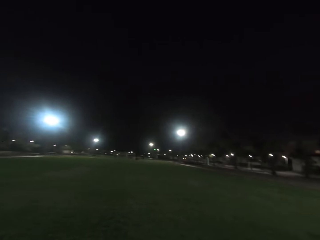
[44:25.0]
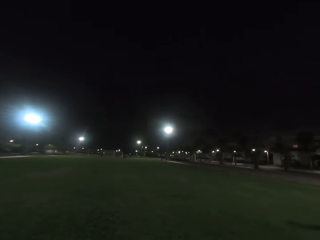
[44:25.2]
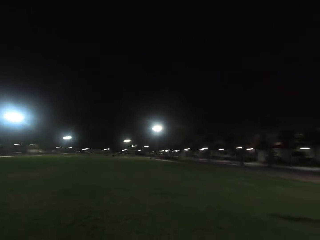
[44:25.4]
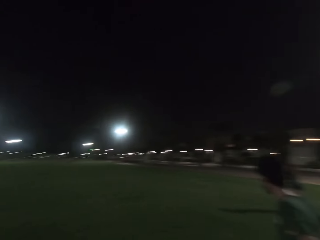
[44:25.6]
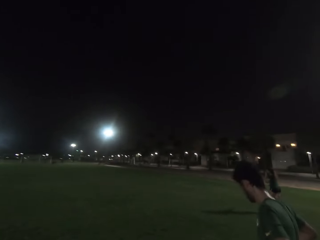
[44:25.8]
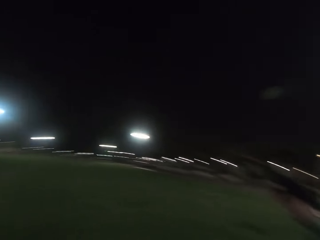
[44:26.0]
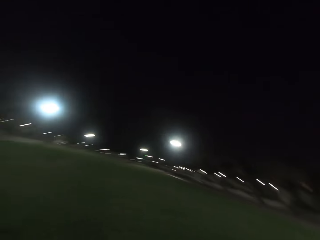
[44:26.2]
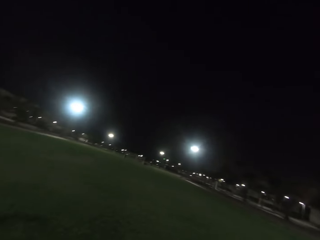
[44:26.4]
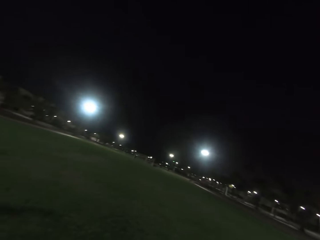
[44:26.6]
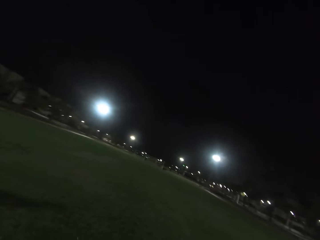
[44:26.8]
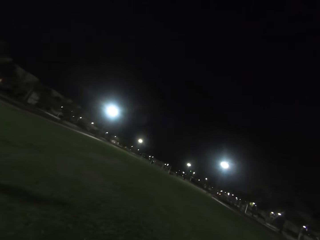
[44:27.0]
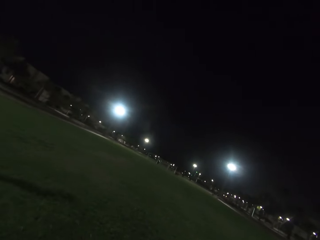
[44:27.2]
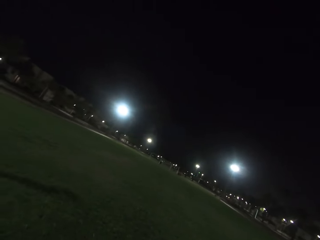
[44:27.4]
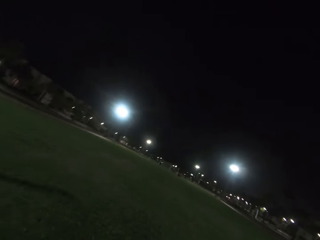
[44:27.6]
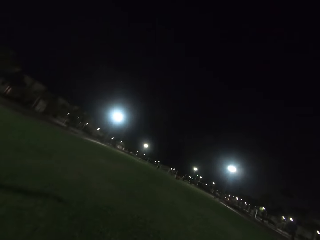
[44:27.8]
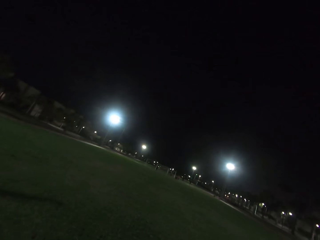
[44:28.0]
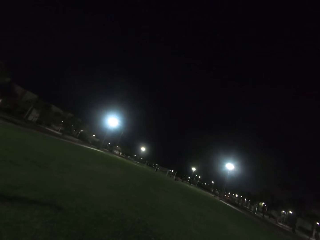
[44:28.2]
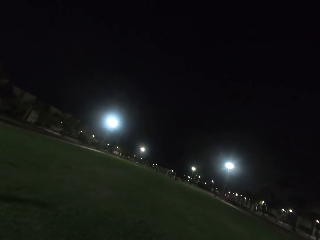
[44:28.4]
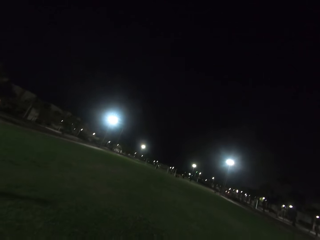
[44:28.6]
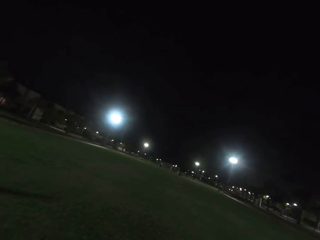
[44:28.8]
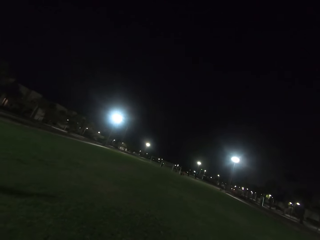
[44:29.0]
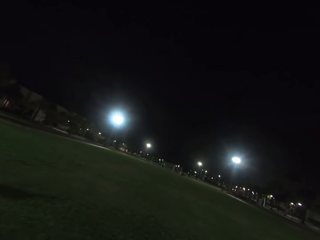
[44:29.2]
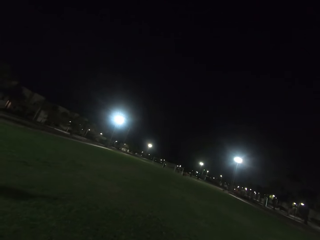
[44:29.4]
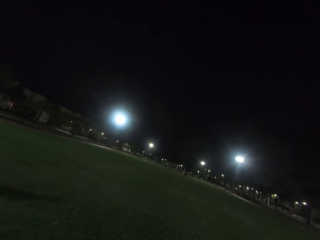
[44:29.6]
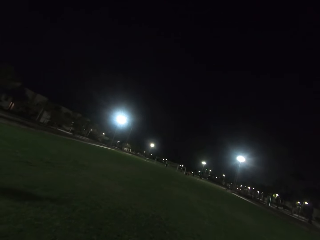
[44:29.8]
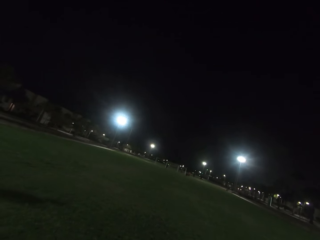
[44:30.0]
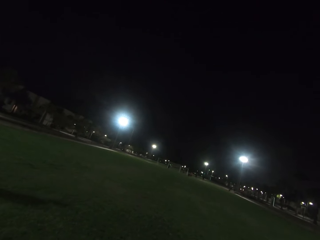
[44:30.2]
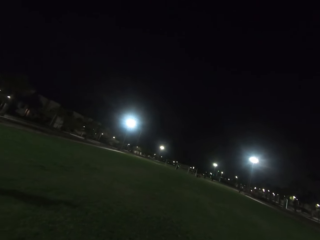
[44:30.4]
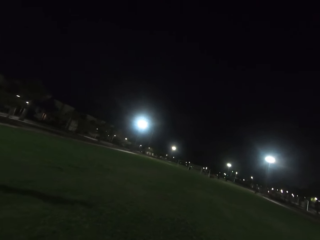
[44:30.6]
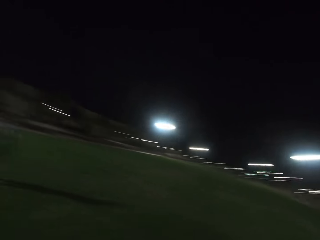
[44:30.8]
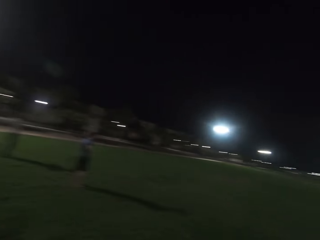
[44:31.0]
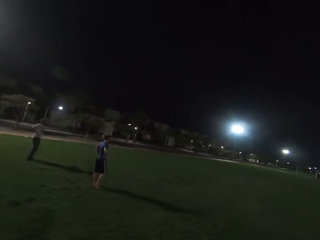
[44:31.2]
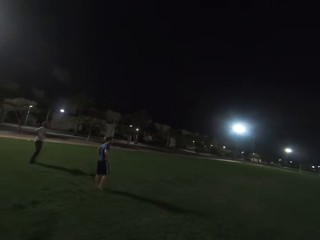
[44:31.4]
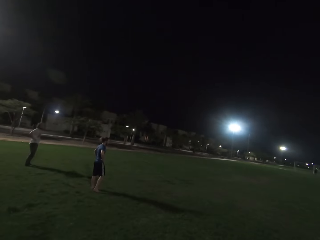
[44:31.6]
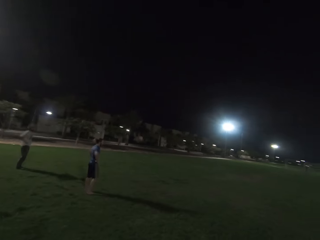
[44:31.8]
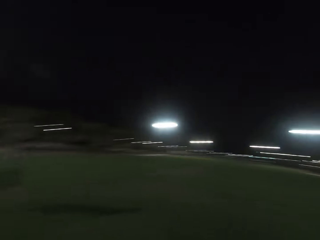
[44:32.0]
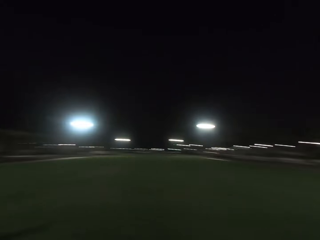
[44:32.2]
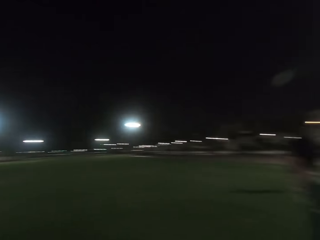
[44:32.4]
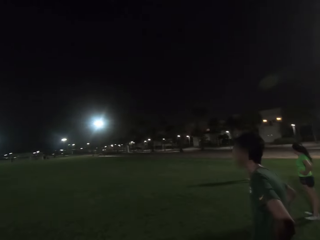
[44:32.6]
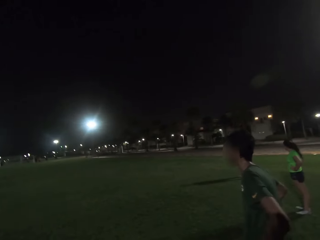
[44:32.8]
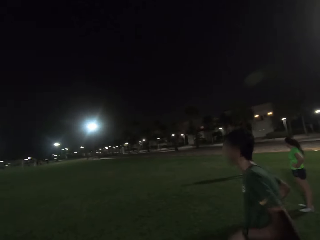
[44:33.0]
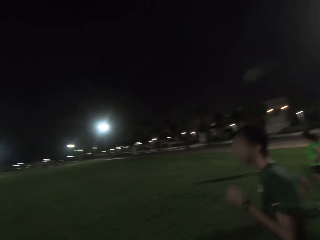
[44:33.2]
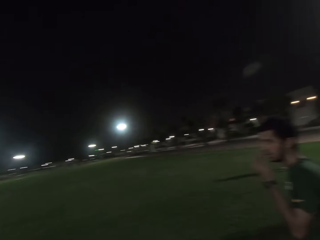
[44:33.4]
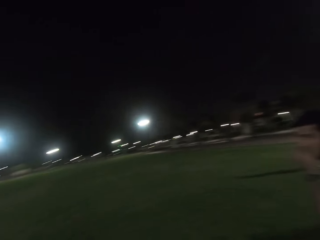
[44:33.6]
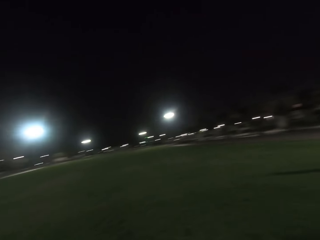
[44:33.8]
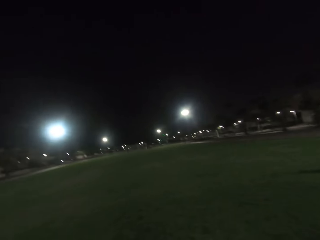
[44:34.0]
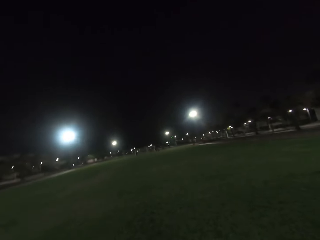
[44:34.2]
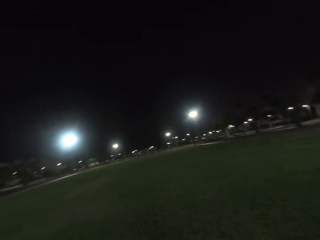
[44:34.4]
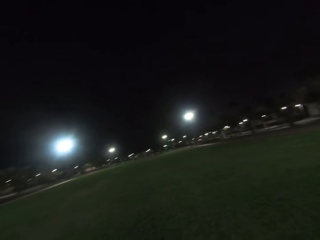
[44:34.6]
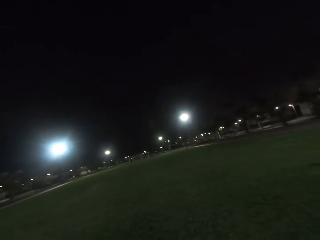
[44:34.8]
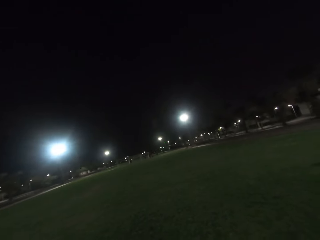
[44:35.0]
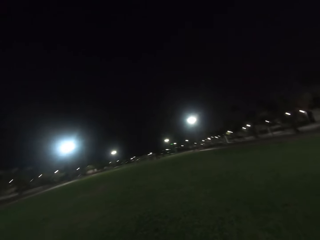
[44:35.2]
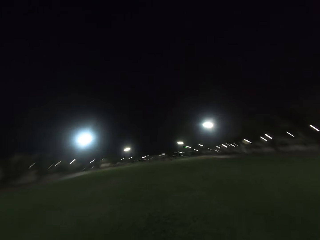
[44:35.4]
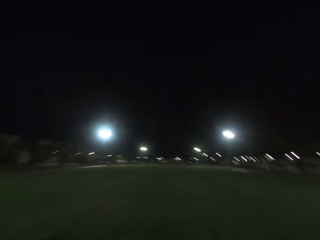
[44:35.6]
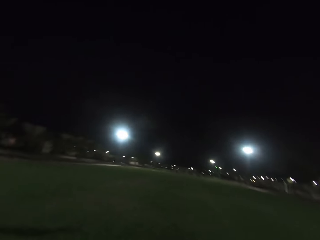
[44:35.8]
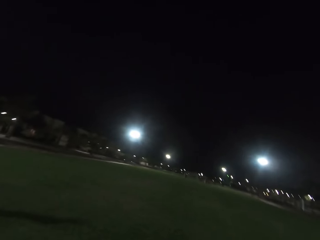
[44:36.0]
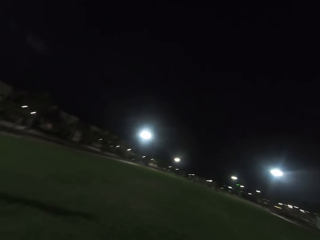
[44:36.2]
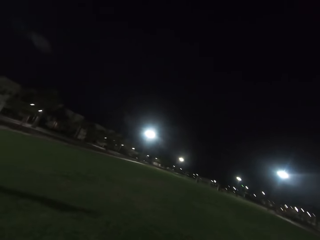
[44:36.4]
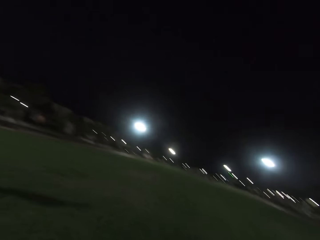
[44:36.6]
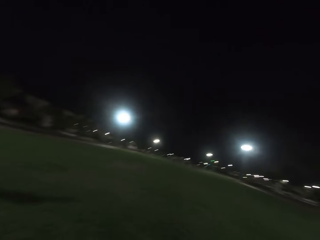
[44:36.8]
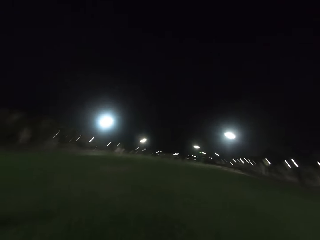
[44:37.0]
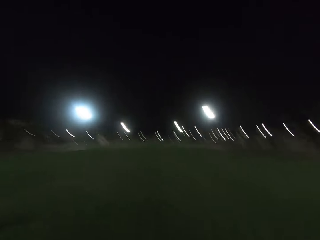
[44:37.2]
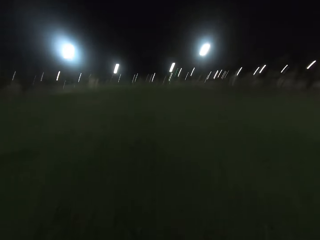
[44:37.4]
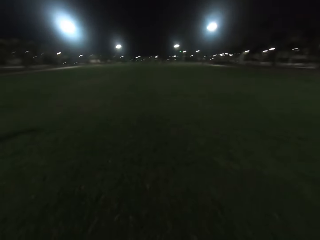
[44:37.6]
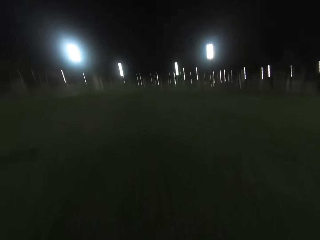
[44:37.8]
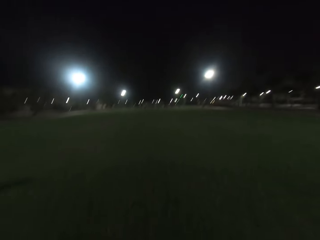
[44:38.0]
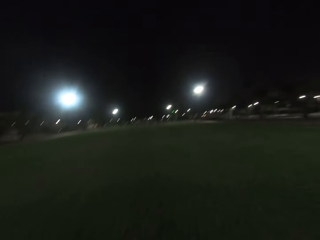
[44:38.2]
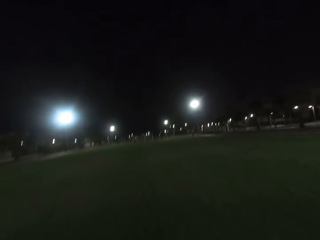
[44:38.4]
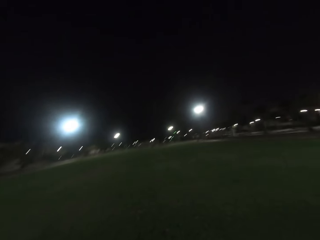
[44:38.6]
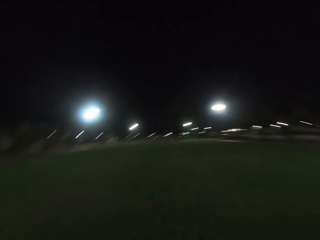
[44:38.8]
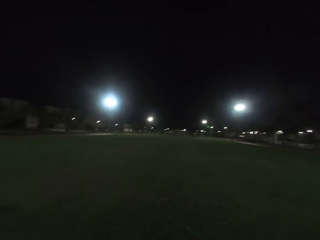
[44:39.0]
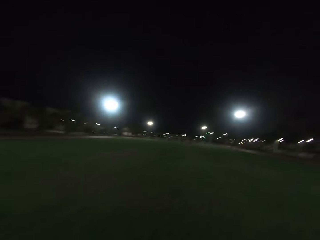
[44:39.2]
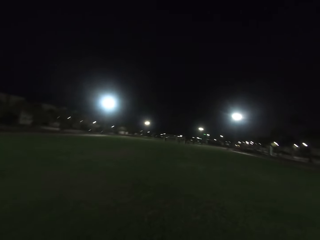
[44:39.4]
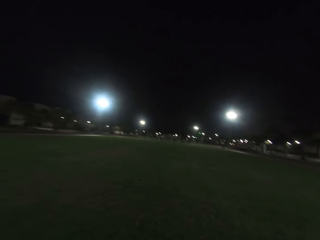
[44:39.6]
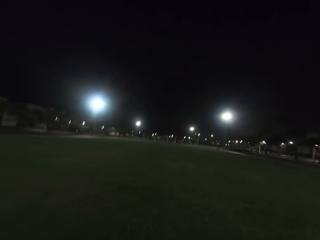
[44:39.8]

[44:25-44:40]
The camera wearer walks in the field. A man appears. The camera wearer looks ahead. They look at the field and look around. Another man stands. The first man appears. The camera wearer looks at the field.

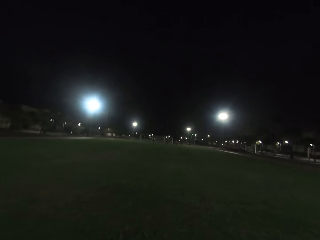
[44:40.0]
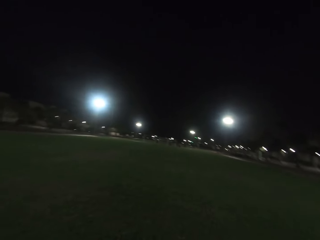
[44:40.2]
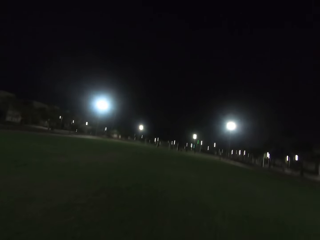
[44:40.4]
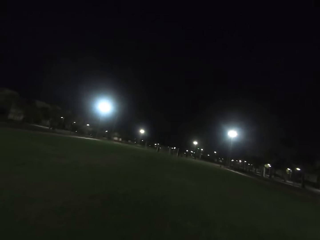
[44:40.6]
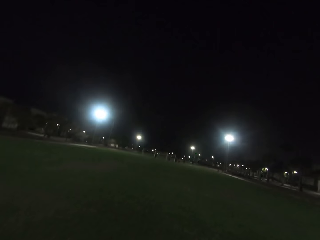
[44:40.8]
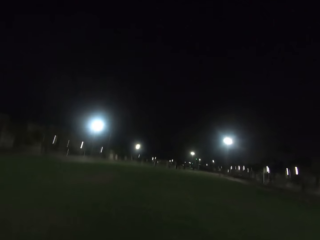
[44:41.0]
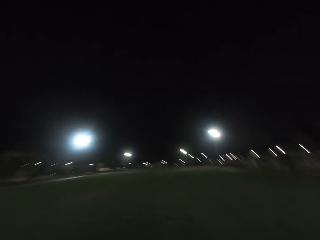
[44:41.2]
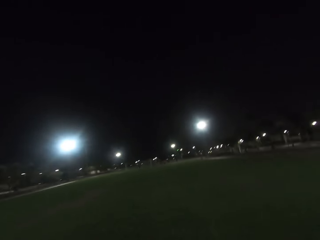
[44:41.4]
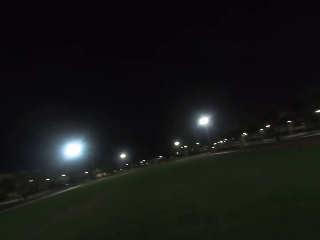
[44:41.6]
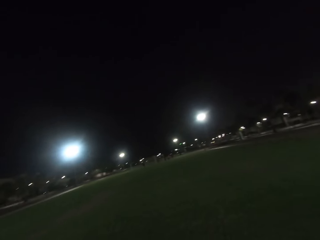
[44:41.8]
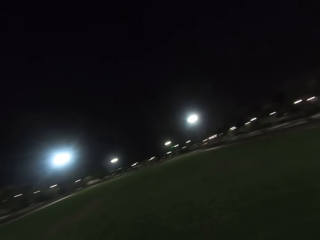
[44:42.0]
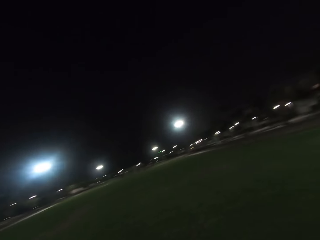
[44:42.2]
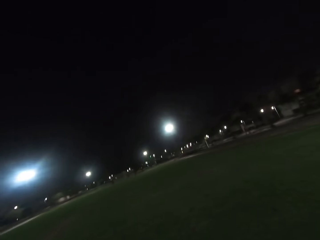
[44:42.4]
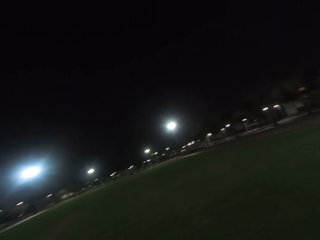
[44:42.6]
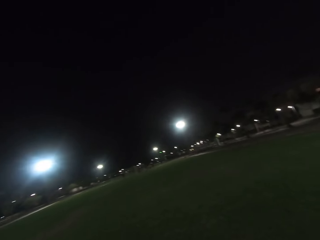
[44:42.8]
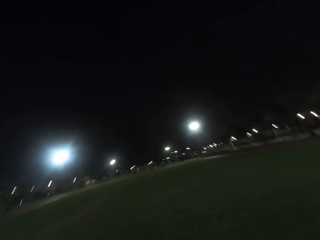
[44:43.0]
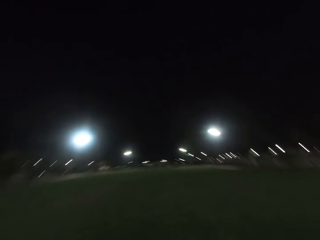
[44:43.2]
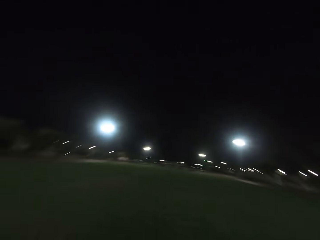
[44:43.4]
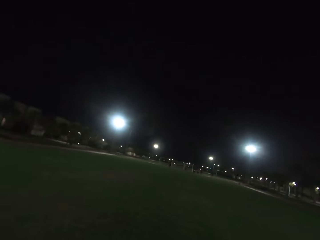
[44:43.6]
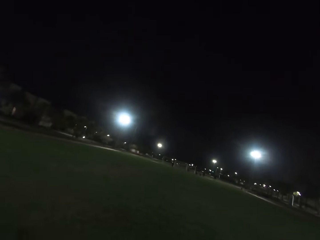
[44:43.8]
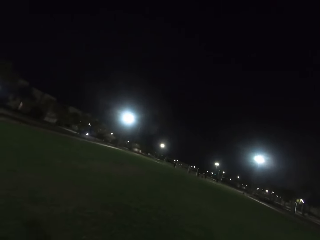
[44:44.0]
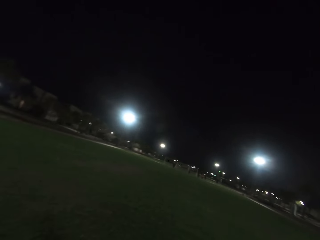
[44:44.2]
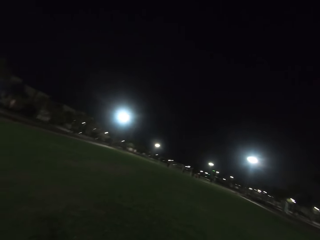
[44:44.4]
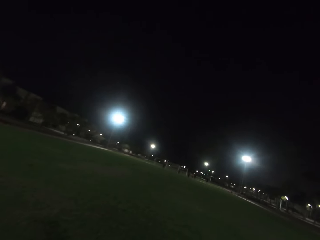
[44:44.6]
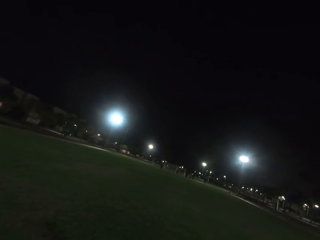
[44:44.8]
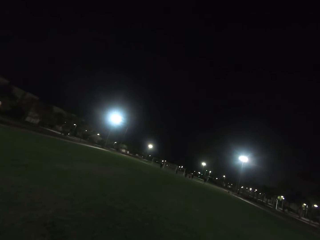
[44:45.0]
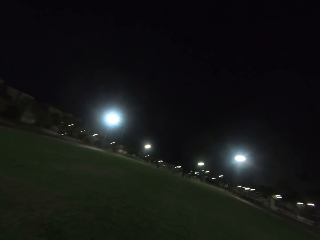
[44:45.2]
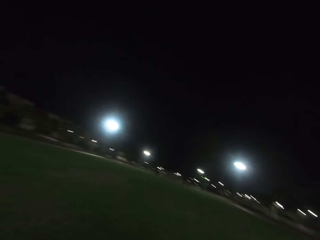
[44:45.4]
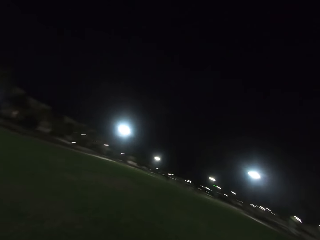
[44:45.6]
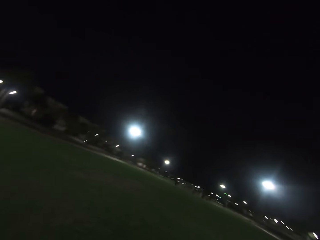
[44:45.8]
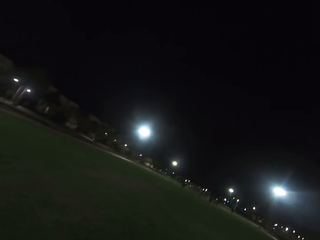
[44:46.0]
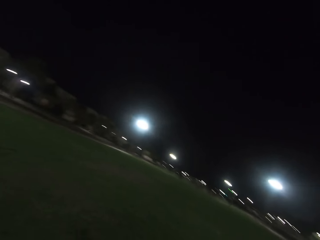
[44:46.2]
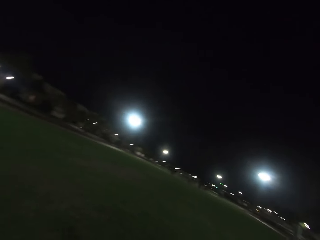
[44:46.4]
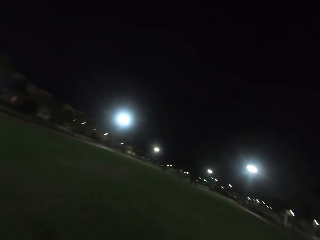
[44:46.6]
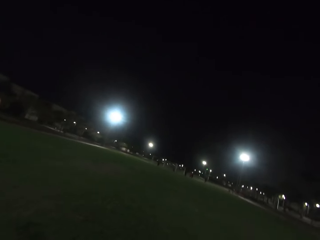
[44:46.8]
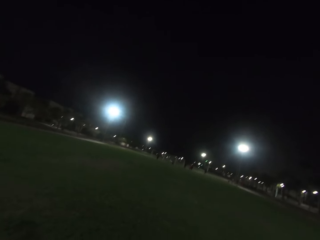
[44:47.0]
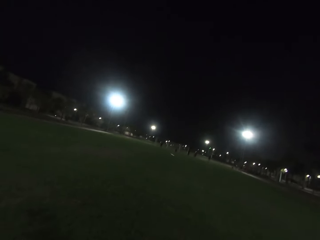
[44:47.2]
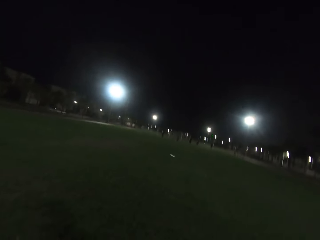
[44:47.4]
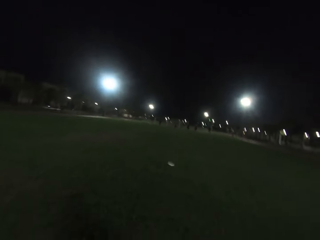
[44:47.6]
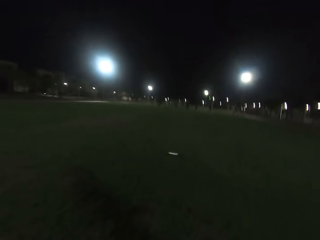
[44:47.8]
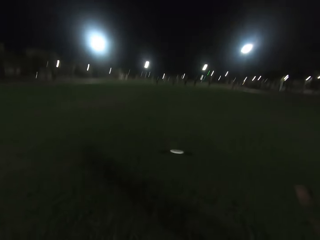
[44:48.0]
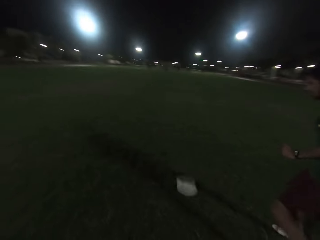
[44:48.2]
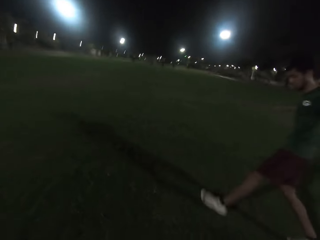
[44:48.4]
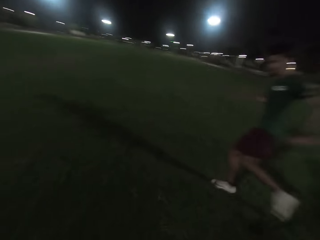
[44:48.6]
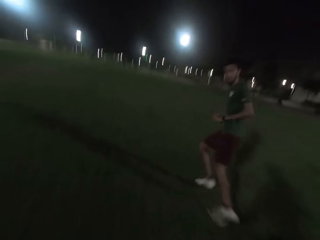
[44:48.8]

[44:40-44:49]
A man jumps towards the frisbee.
